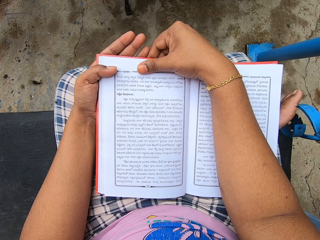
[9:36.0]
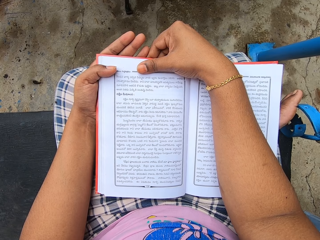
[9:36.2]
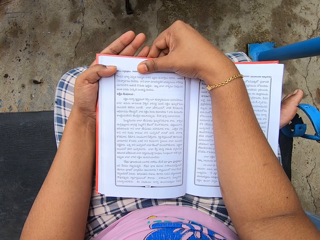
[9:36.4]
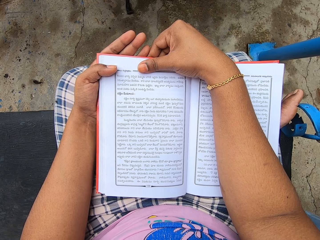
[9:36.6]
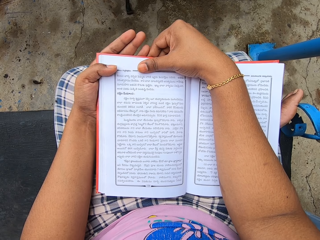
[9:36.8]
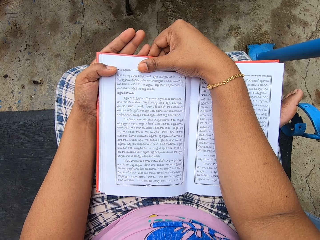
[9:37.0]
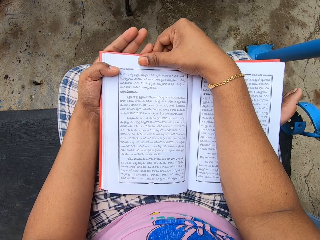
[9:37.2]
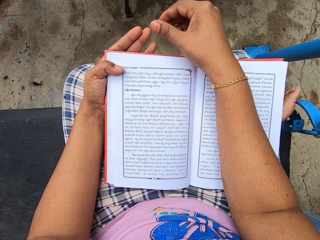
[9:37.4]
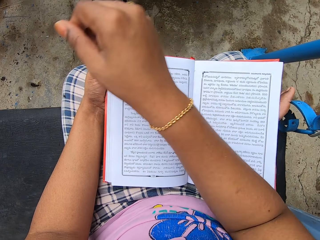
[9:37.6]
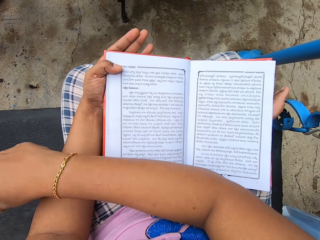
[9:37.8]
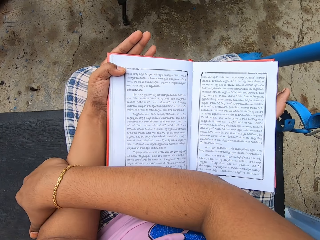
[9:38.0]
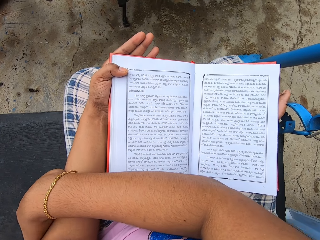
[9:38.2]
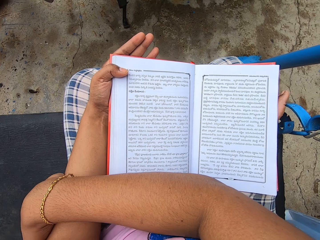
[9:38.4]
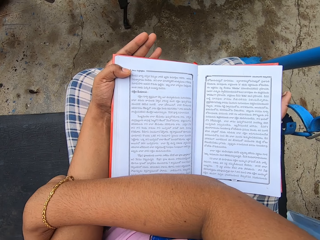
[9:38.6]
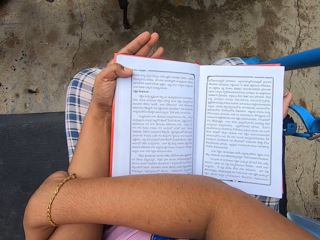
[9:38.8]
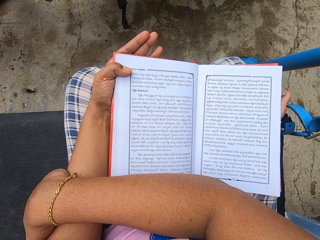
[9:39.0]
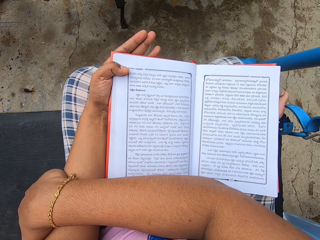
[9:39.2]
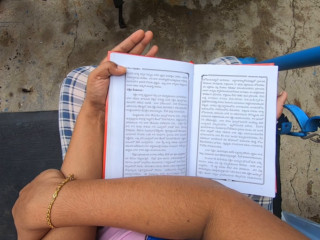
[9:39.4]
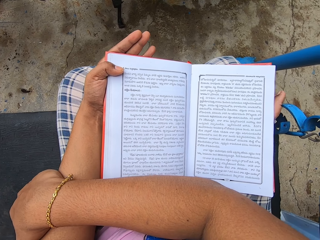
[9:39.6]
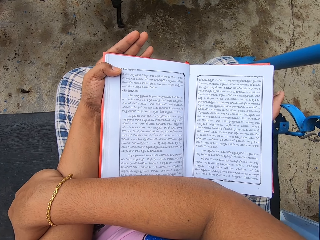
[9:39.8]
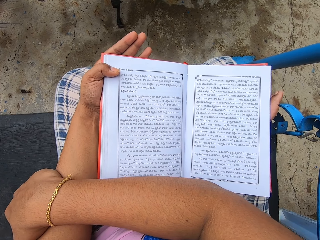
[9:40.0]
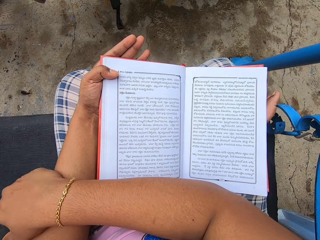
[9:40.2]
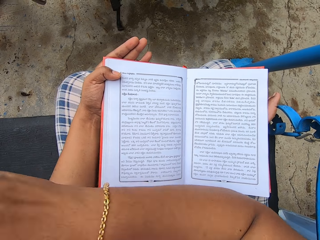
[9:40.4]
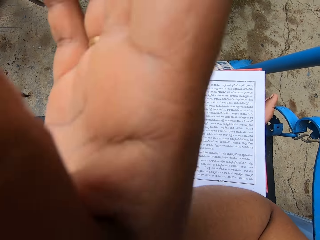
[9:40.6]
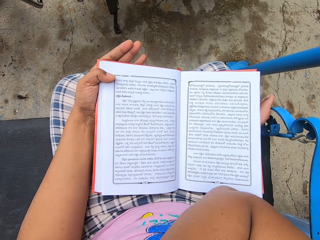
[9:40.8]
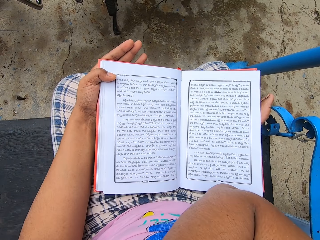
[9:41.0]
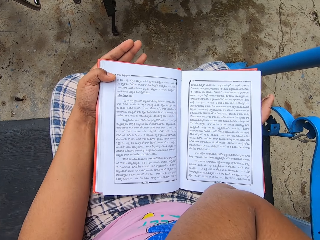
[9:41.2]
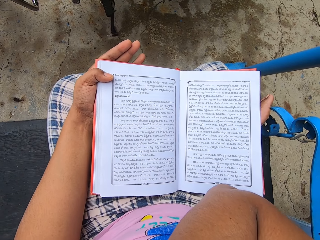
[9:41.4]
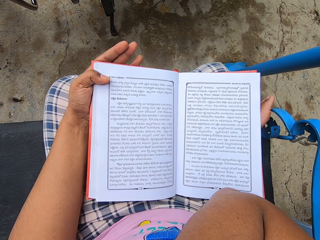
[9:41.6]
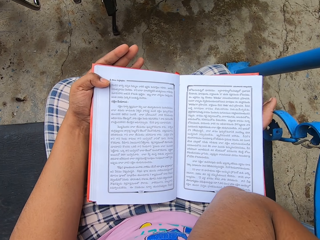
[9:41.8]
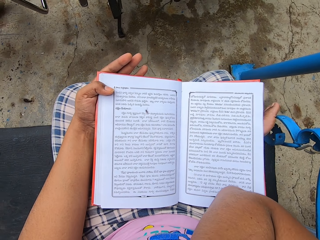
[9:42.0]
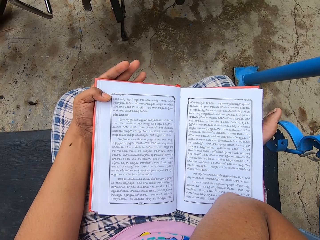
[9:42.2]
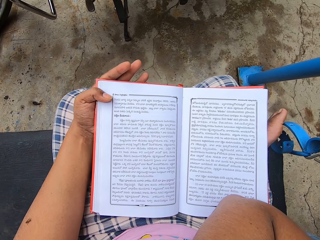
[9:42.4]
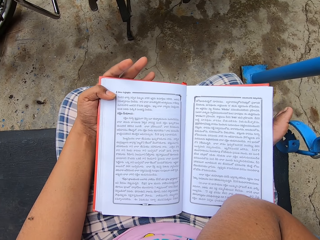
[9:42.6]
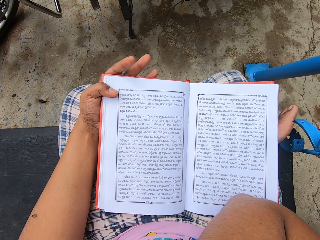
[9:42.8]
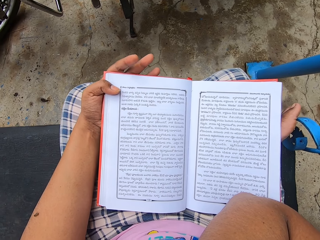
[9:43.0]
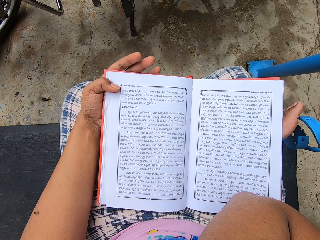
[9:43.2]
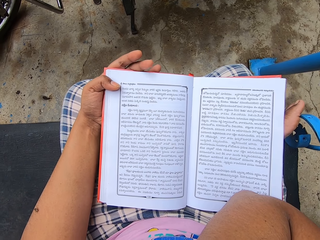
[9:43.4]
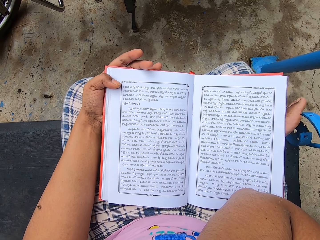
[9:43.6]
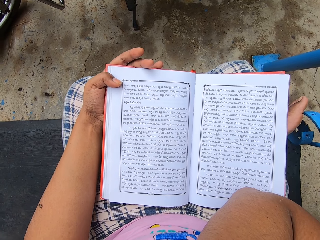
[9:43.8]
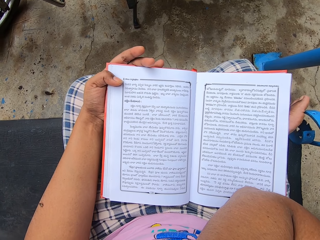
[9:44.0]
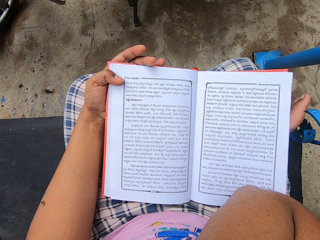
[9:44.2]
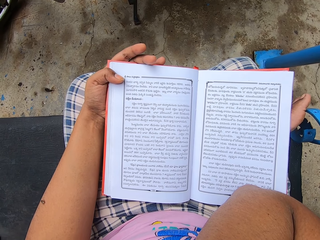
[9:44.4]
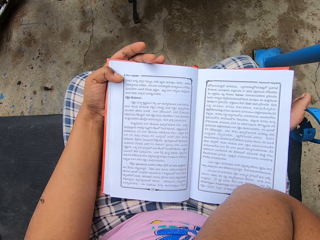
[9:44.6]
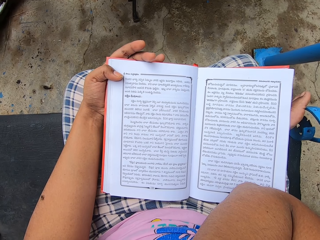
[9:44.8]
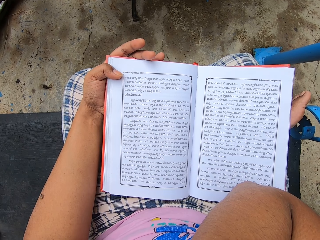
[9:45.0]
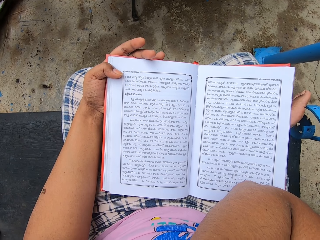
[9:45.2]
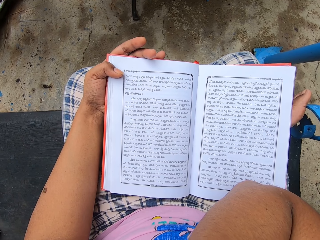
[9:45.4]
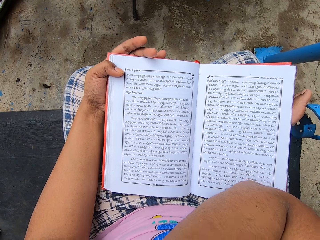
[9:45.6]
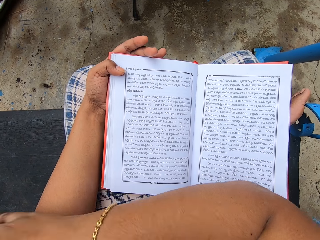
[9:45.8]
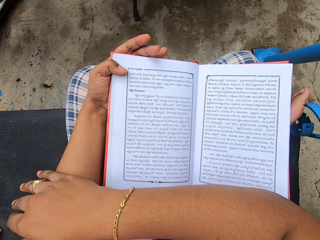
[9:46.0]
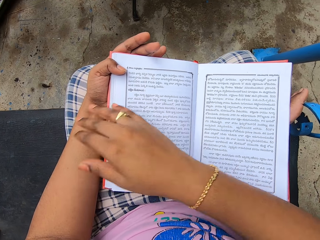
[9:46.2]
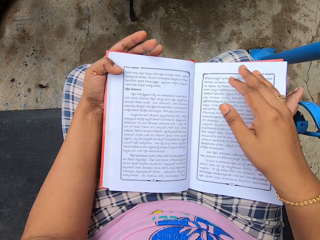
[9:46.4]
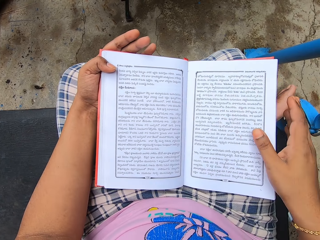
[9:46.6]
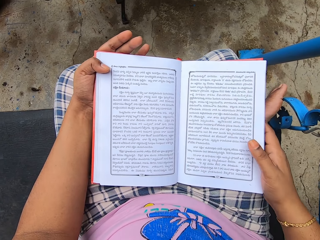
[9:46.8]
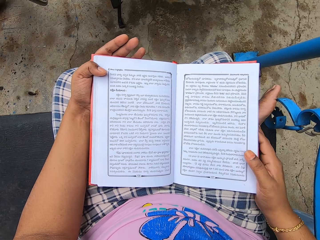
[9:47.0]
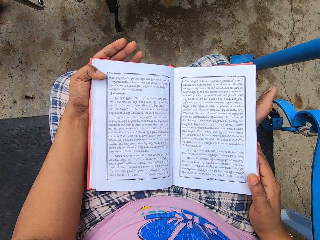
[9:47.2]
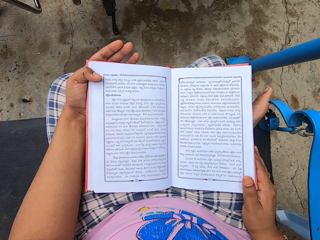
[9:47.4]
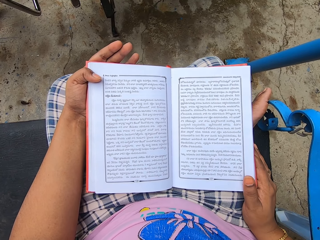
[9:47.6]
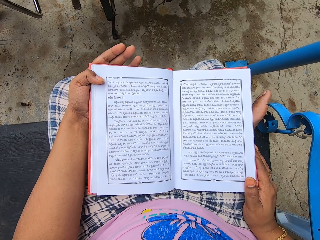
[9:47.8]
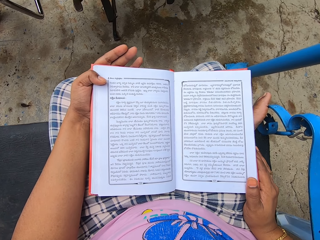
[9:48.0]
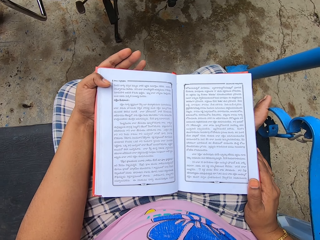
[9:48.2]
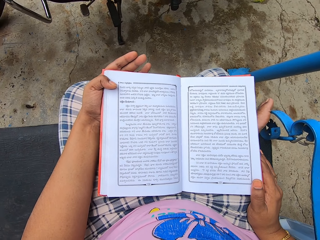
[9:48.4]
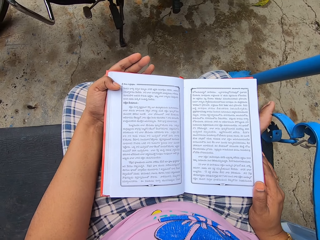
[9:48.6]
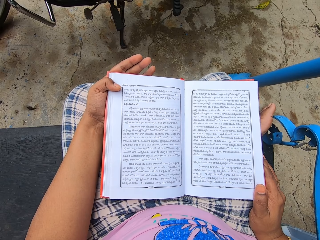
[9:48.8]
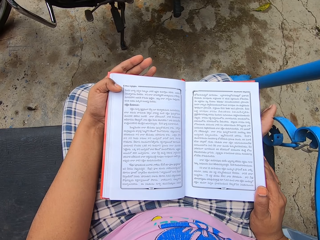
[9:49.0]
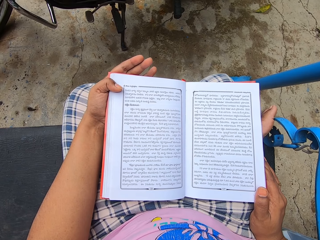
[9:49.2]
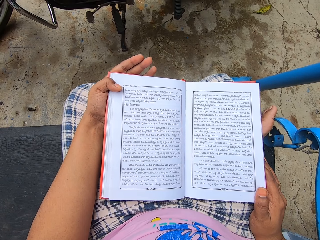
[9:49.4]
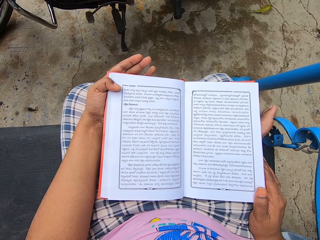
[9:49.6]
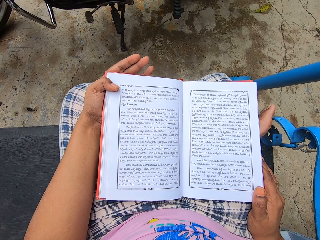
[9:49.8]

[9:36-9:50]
The camera wearer places her hand over the left hand. She reads a book.

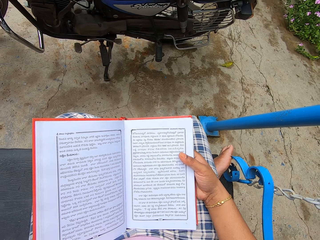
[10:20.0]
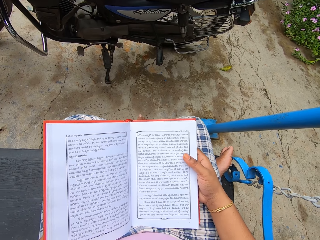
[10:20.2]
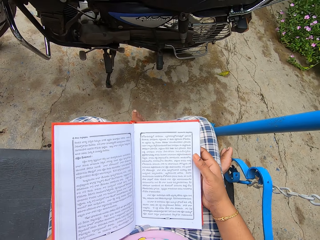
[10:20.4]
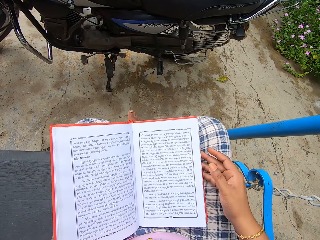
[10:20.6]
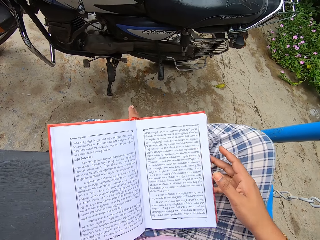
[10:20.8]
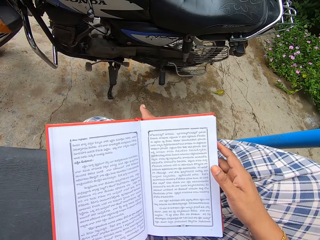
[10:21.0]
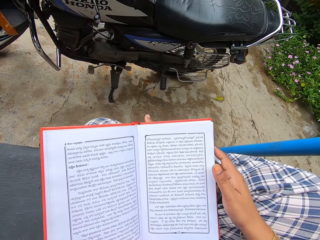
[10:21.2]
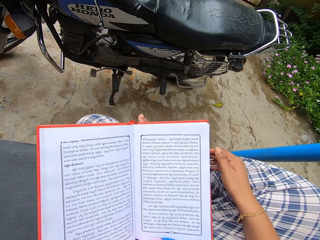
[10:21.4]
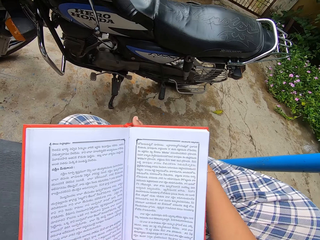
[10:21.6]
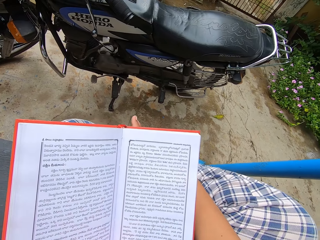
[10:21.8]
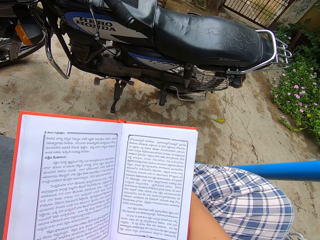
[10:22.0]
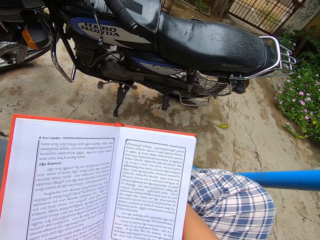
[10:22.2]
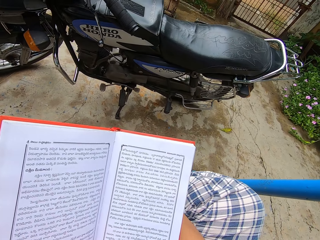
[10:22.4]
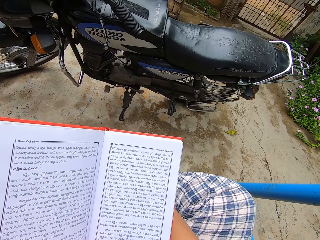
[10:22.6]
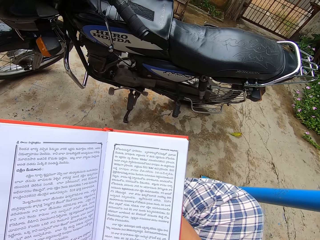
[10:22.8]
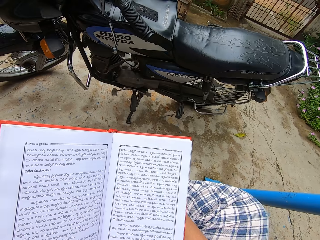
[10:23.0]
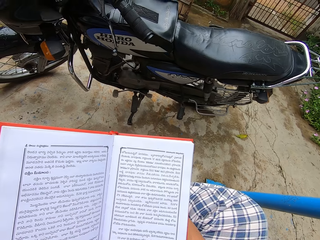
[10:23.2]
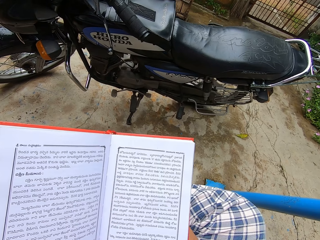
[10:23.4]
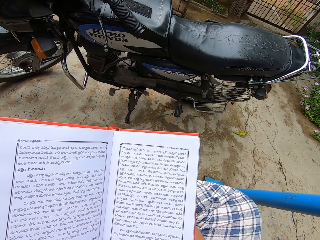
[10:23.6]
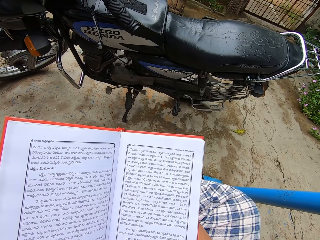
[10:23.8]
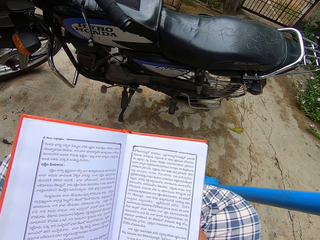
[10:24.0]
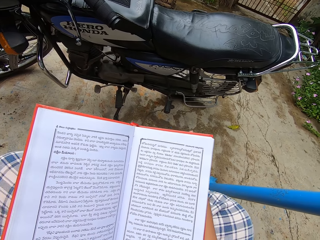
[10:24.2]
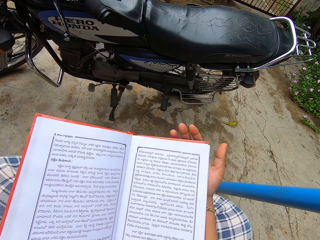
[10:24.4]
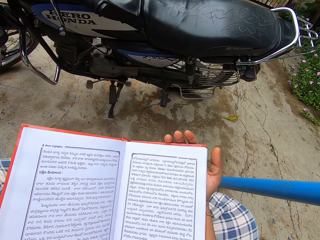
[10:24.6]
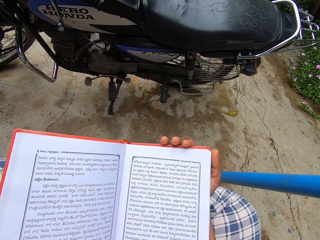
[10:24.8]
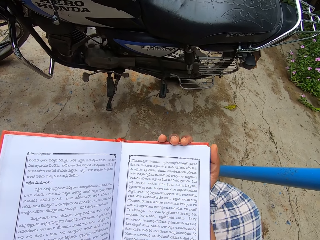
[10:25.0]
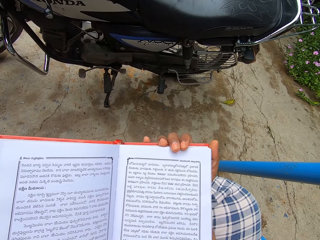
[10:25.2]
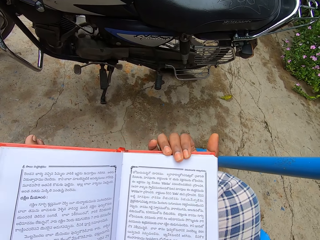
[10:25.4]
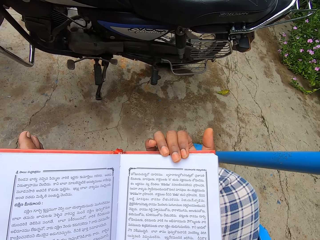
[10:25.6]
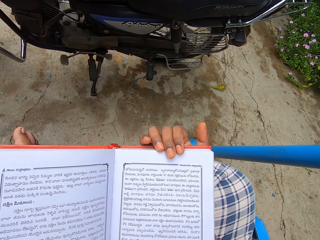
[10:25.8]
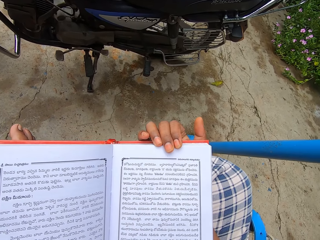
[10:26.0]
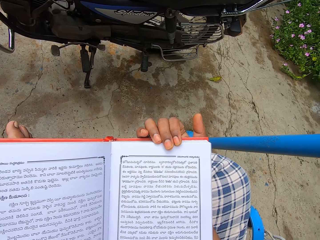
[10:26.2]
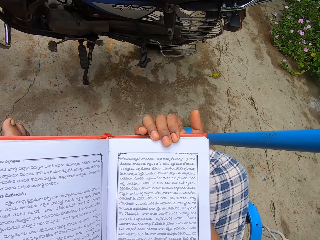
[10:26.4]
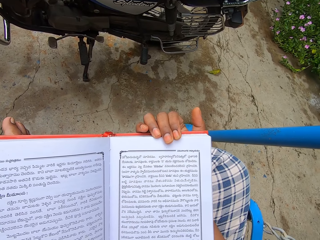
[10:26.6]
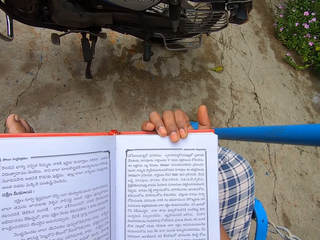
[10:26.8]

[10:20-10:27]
The camera wearer moves legs on the swing.
